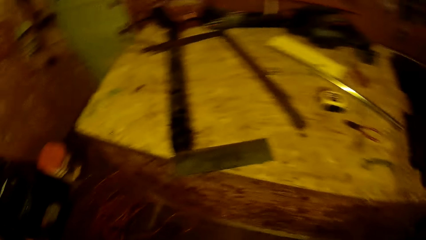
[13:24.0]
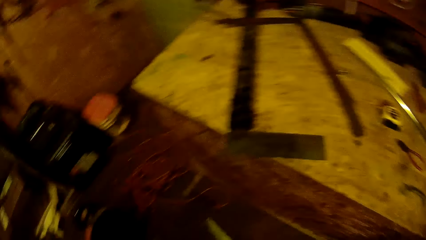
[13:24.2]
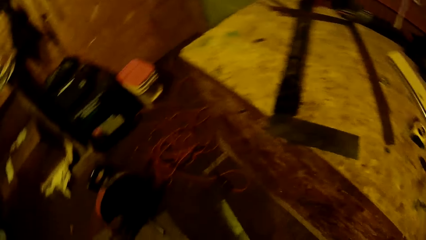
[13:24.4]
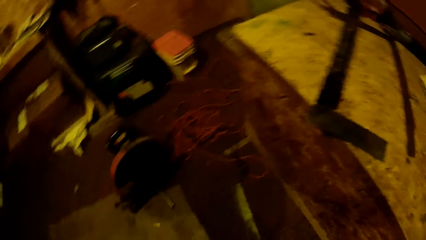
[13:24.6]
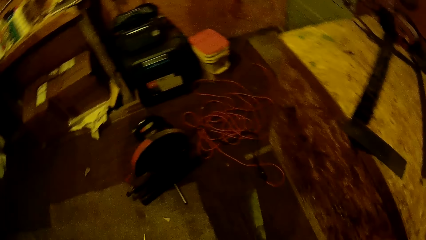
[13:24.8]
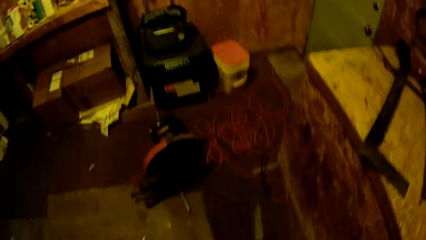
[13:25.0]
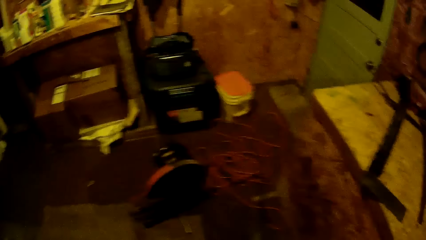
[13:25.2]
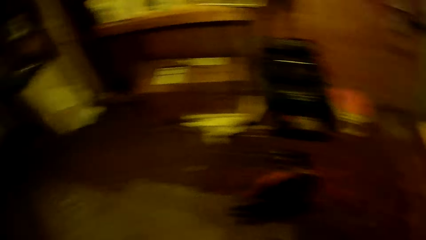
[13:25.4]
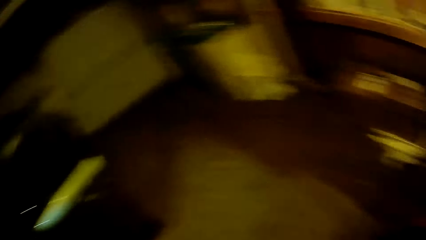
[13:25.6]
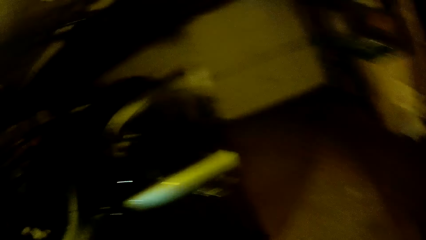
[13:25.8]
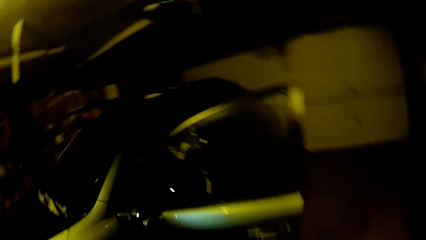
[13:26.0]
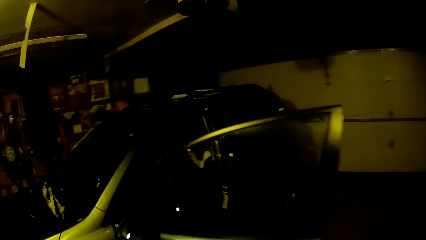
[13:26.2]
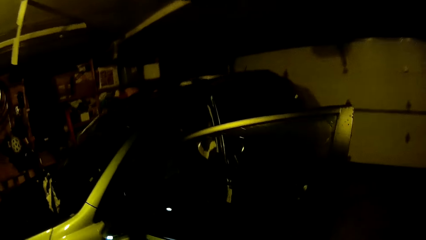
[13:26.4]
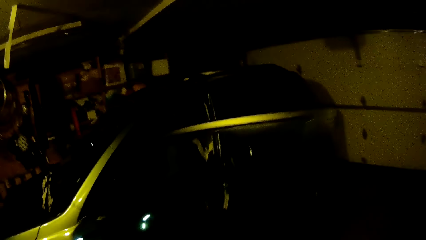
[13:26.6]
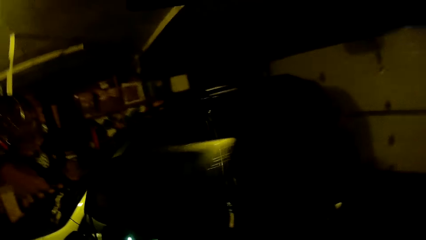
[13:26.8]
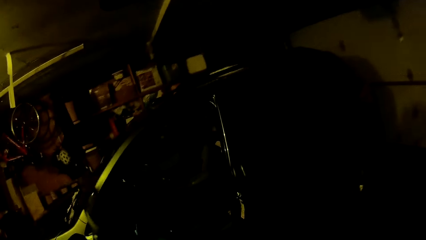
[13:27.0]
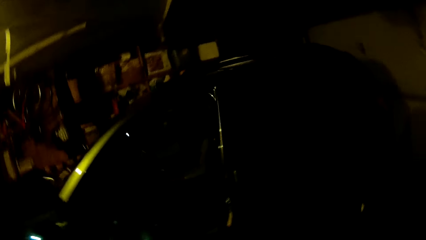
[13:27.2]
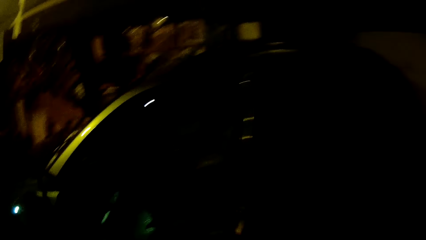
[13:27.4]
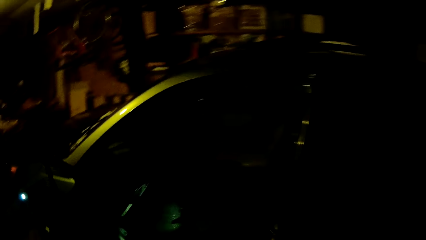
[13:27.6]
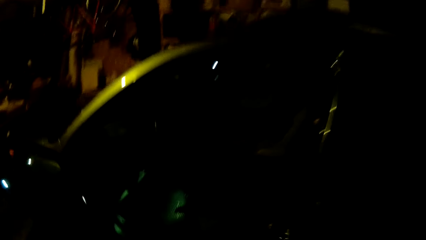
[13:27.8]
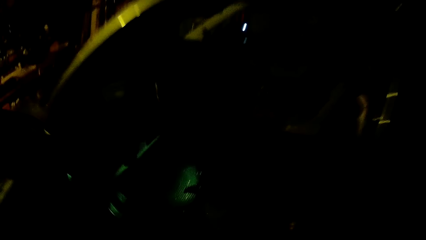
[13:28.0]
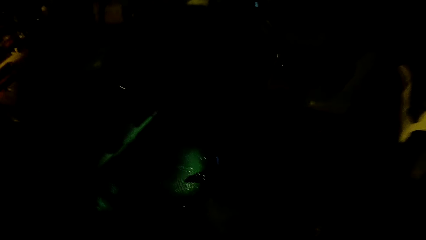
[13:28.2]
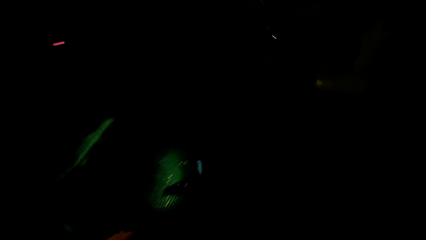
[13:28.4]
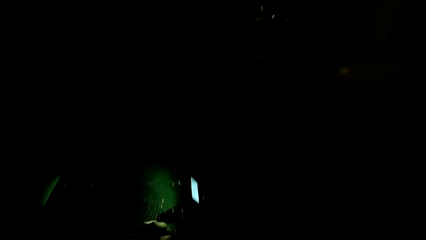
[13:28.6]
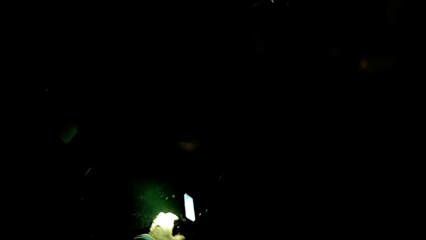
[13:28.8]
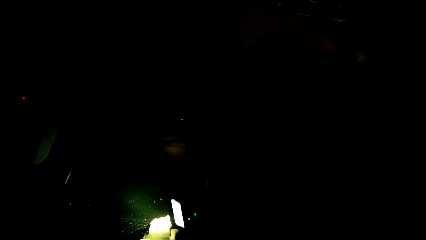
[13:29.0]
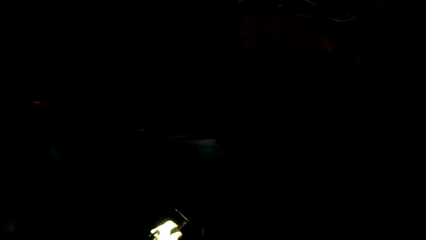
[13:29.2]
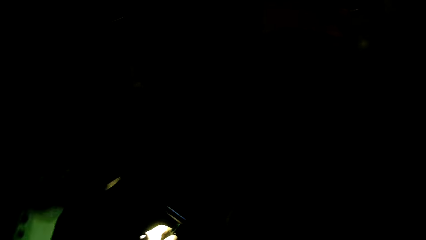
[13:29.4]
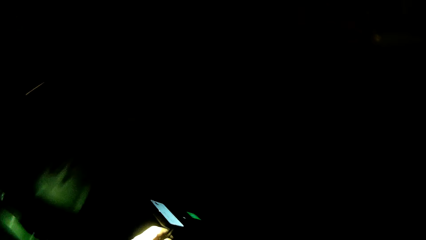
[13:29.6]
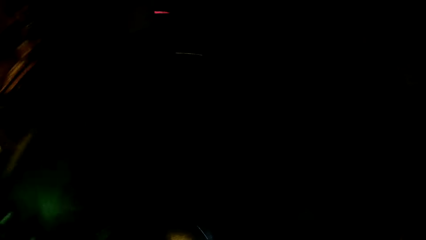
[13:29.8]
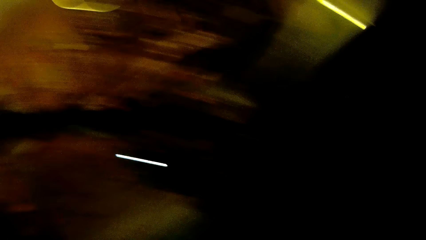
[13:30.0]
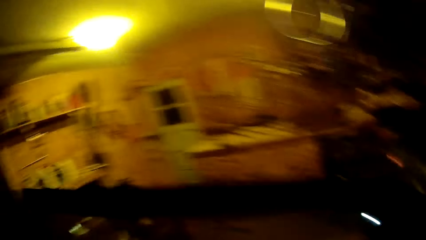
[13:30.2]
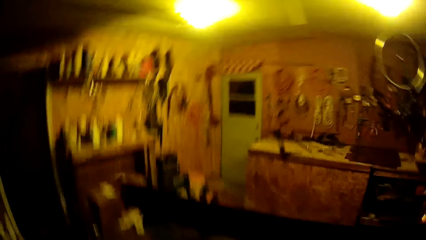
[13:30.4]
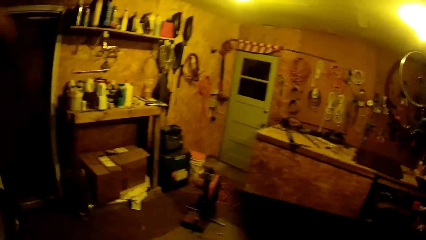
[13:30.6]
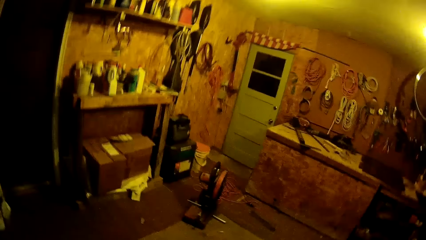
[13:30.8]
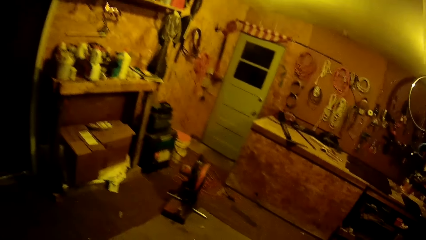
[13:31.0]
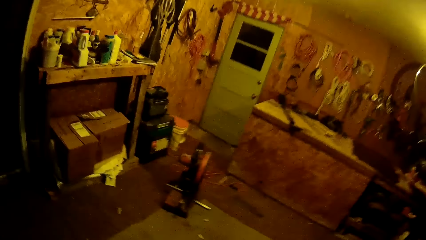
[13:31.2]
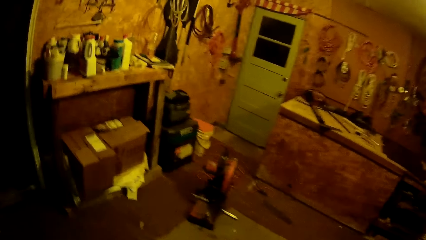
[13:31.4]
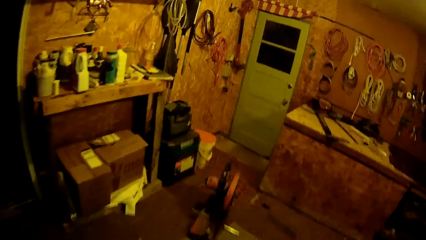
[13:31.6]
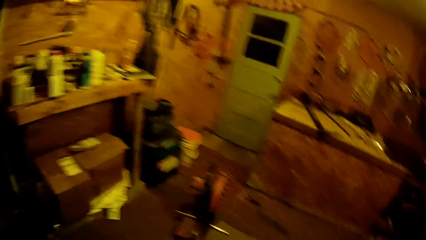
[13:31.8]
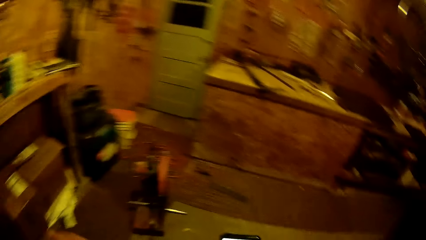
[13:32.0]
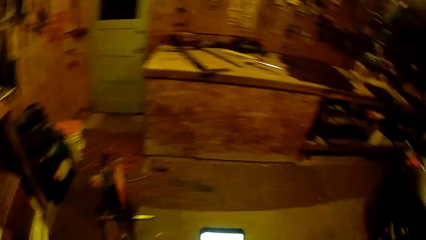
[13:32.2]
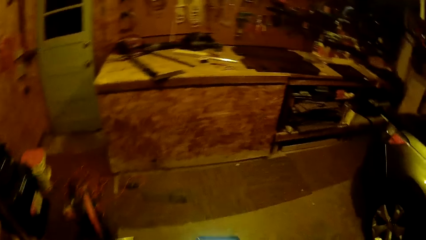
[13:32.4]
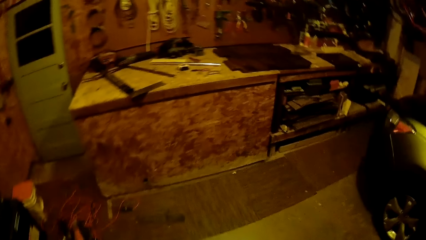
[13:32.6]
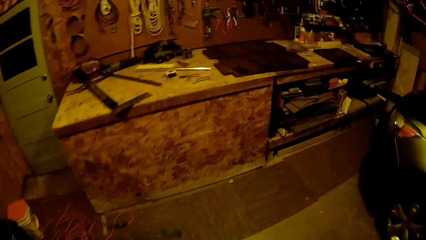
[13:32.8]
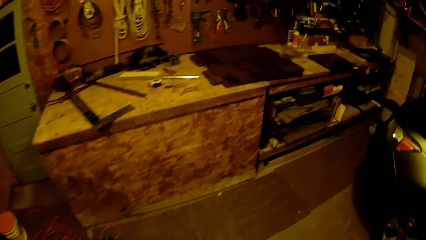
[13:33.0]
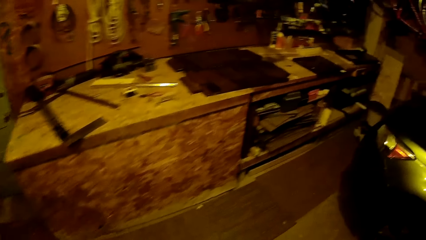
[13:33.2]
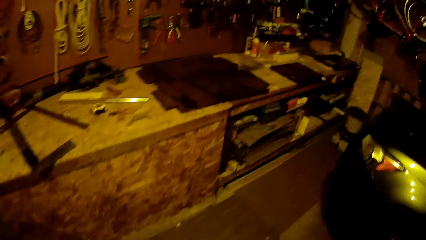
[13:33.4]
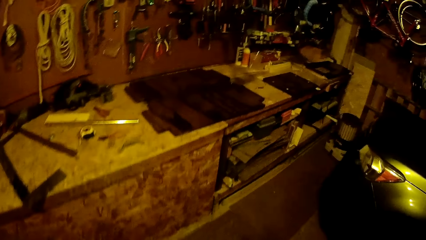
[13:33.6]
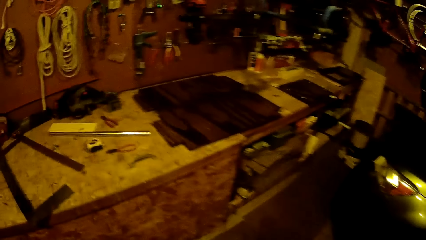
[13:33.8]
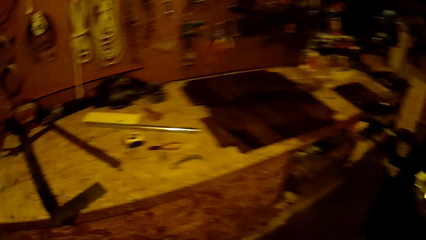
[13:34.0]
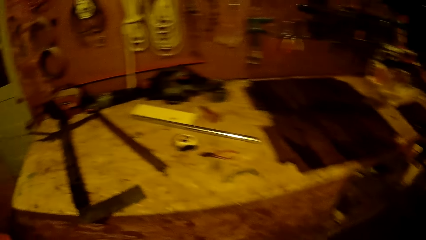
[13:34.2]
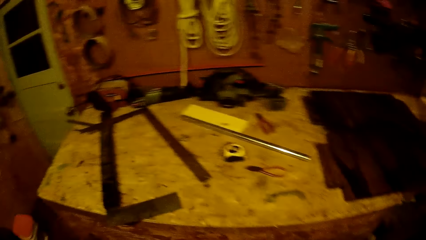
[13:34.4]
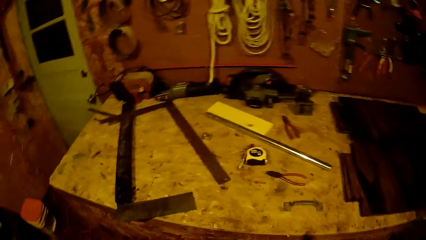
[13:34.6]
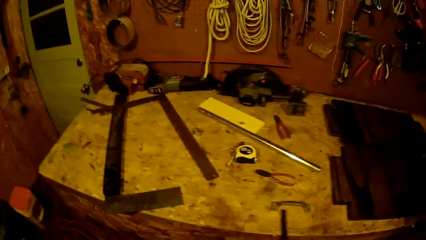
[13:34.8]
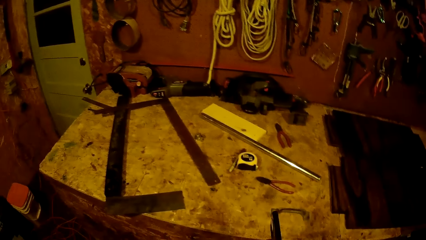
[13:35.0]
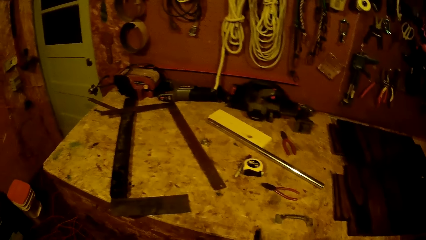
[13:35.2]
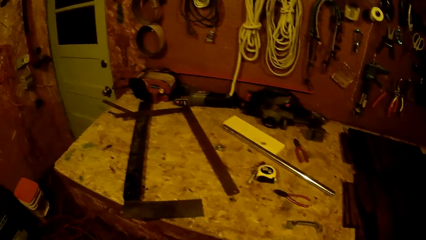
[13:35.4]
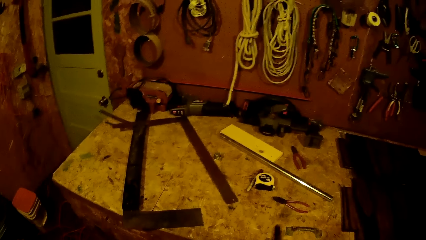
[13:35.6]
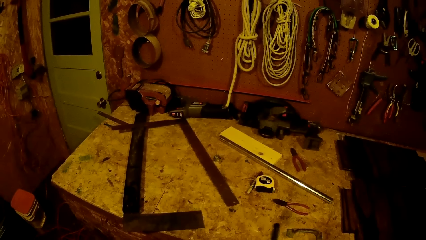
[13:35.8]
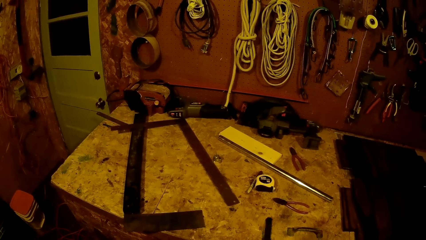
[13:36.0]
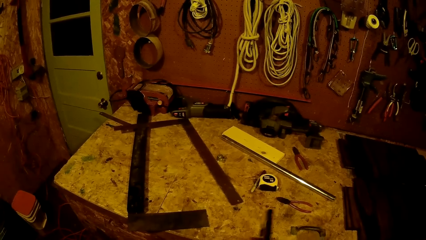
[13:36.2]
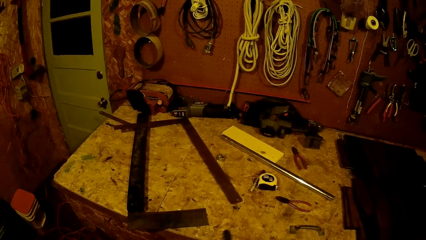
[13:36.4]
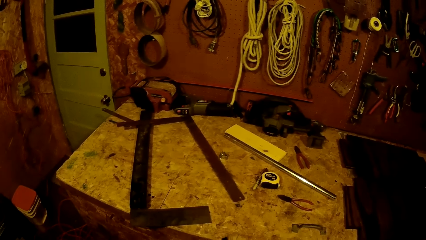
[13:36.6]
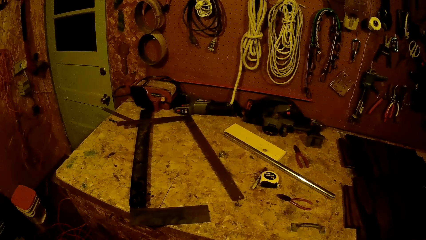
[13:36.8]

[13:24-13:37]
The camera wearer looks around the workshop. He picks up his phone with his left hand from the car. He operates the phone.
